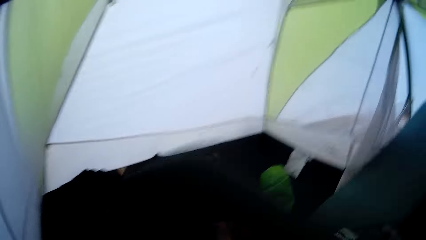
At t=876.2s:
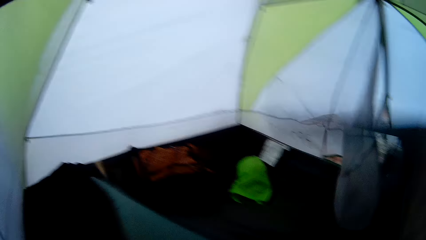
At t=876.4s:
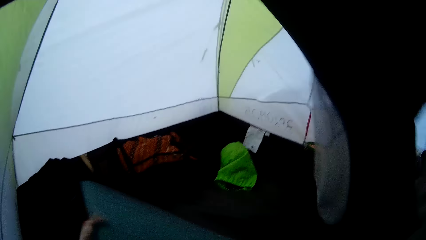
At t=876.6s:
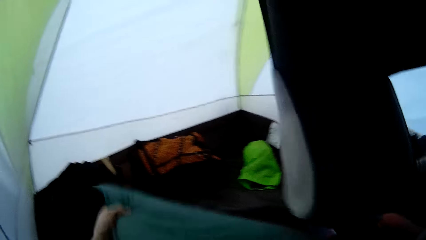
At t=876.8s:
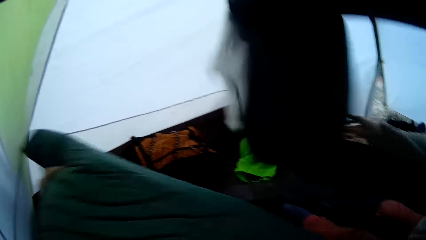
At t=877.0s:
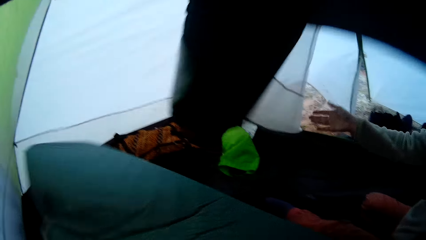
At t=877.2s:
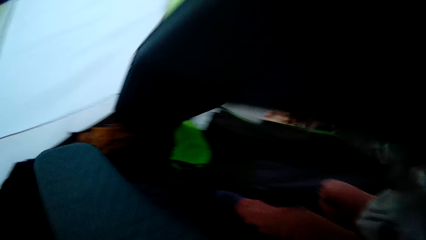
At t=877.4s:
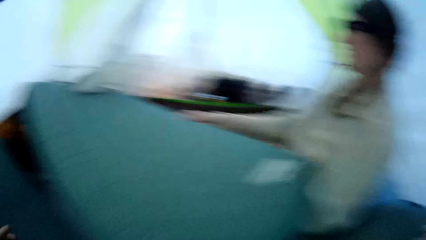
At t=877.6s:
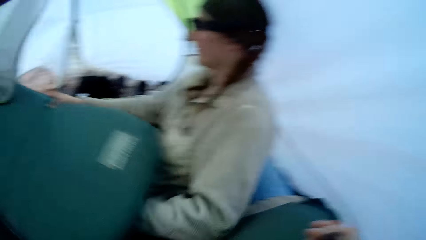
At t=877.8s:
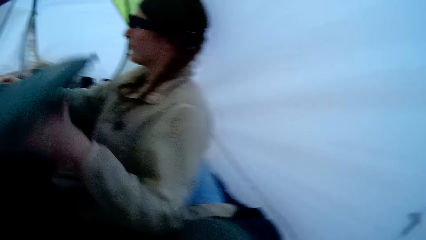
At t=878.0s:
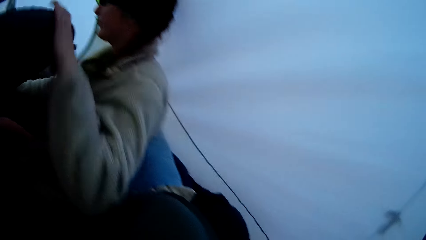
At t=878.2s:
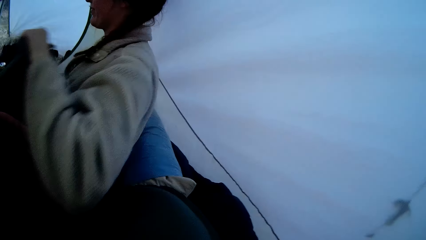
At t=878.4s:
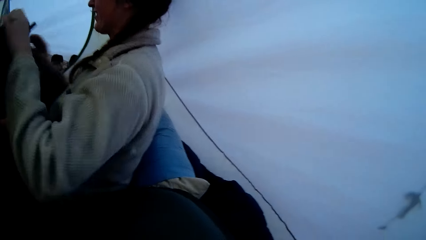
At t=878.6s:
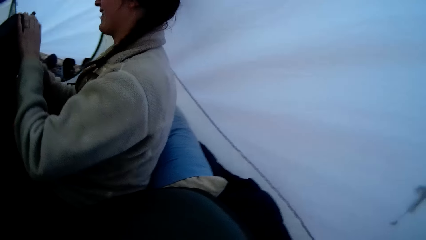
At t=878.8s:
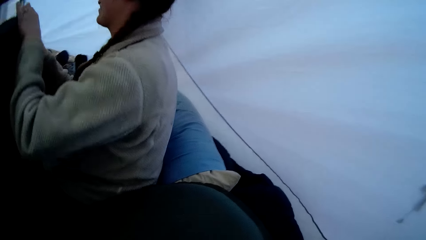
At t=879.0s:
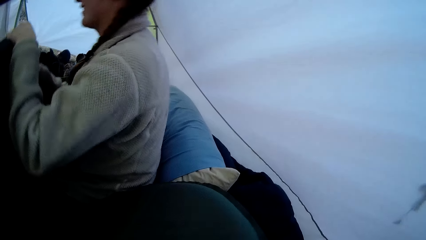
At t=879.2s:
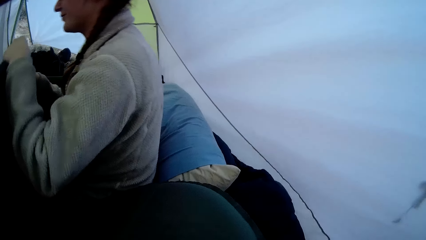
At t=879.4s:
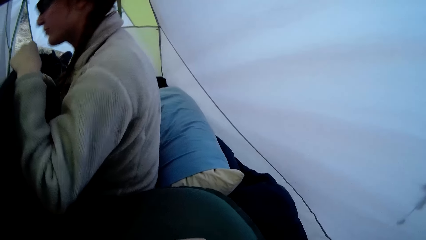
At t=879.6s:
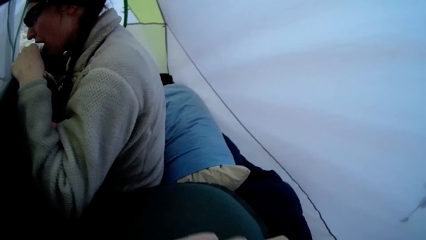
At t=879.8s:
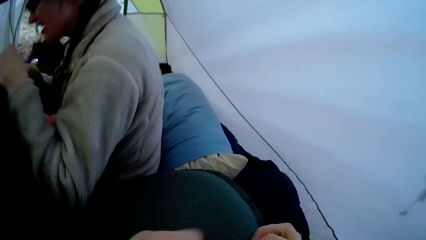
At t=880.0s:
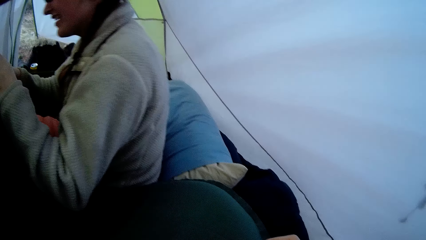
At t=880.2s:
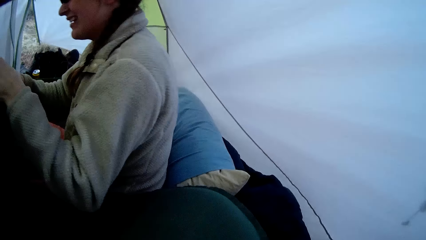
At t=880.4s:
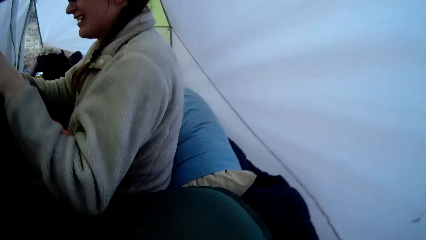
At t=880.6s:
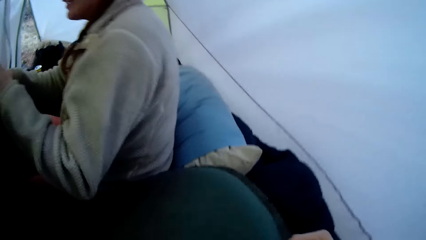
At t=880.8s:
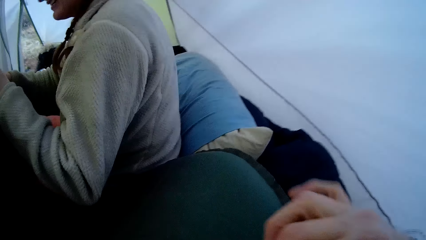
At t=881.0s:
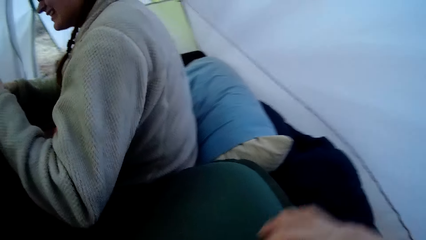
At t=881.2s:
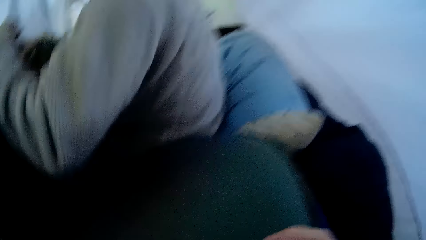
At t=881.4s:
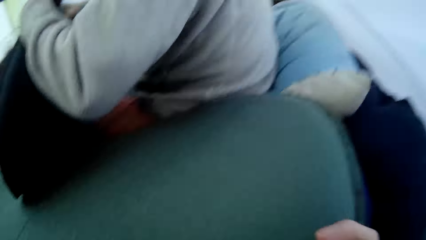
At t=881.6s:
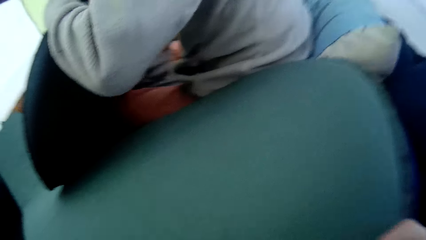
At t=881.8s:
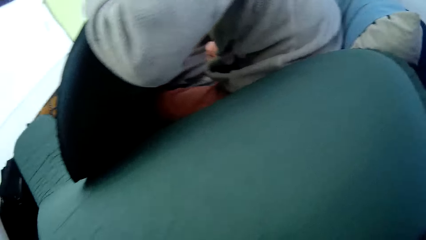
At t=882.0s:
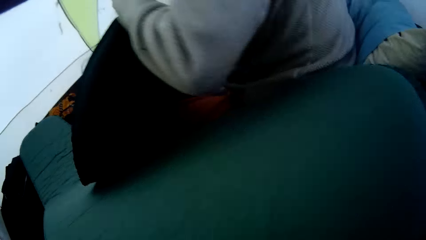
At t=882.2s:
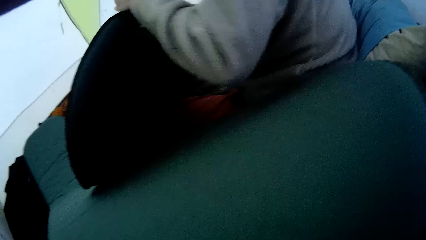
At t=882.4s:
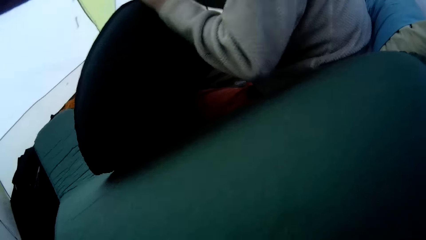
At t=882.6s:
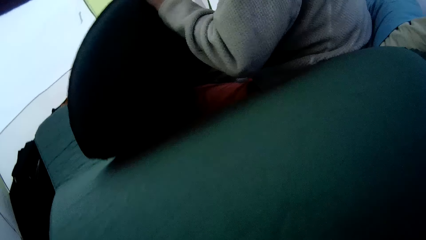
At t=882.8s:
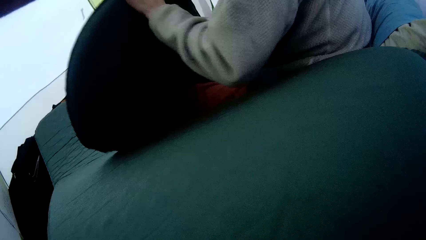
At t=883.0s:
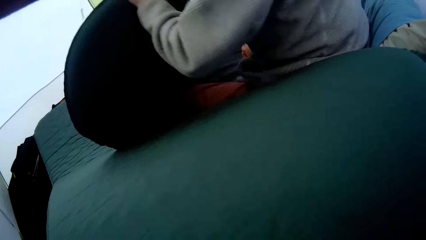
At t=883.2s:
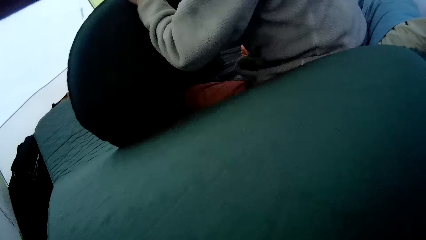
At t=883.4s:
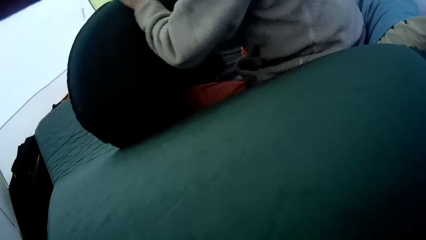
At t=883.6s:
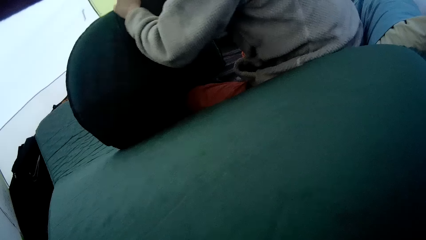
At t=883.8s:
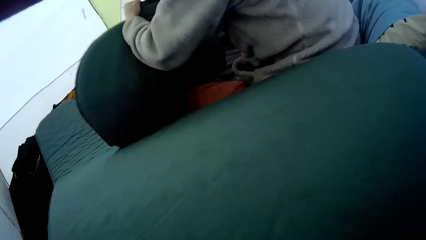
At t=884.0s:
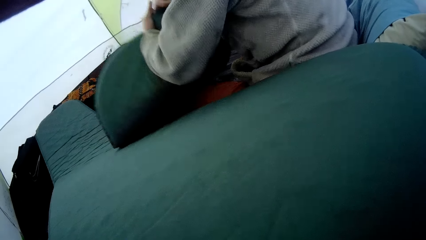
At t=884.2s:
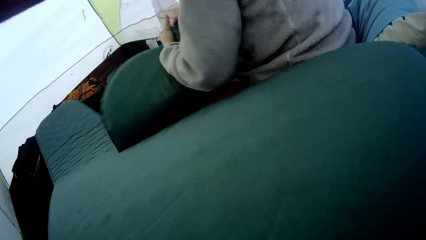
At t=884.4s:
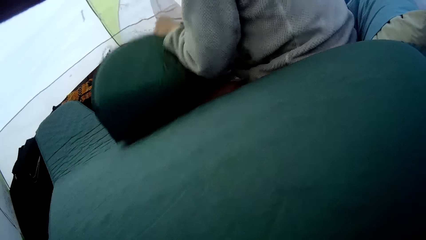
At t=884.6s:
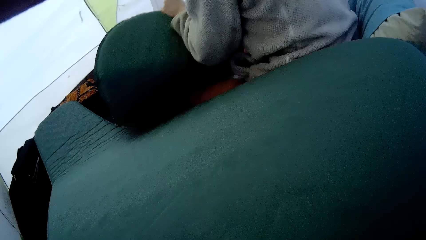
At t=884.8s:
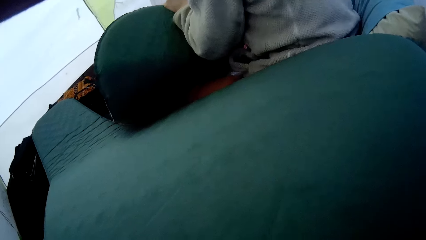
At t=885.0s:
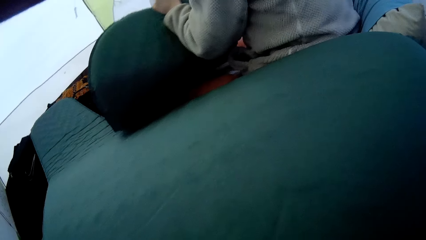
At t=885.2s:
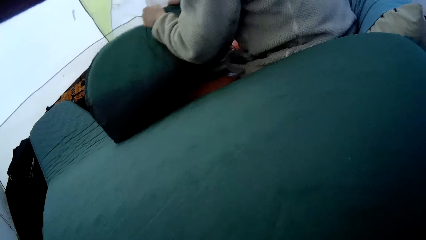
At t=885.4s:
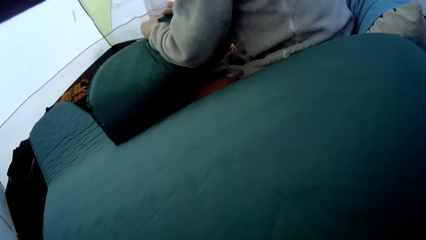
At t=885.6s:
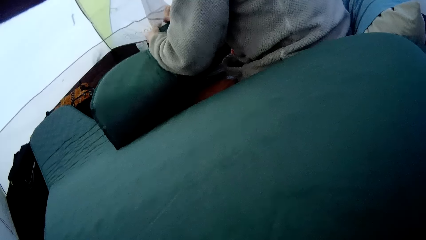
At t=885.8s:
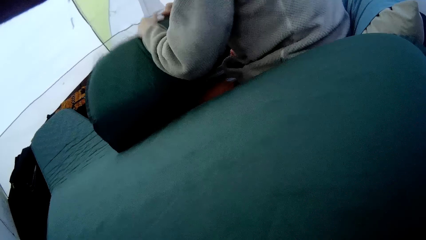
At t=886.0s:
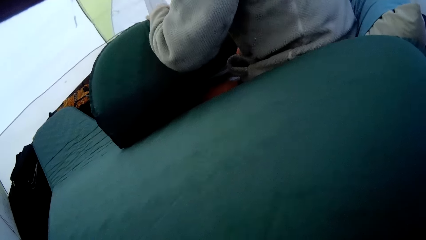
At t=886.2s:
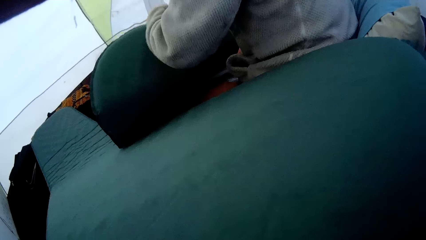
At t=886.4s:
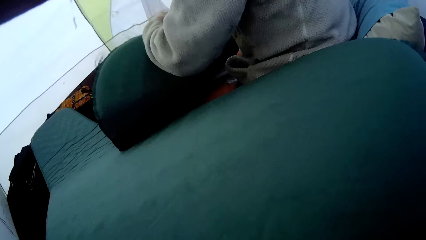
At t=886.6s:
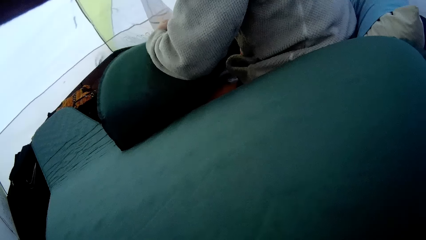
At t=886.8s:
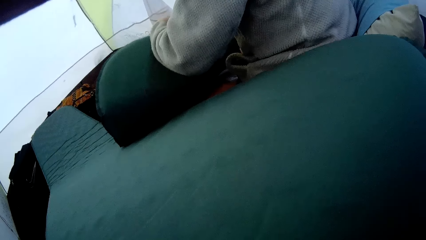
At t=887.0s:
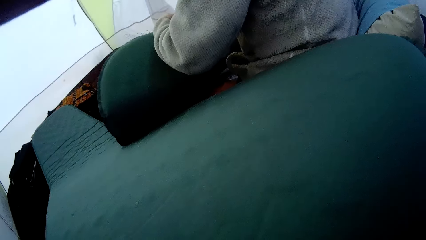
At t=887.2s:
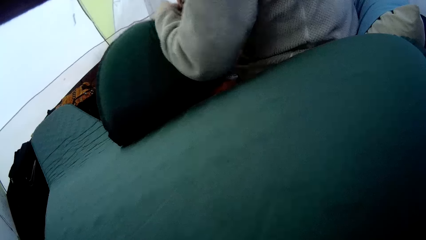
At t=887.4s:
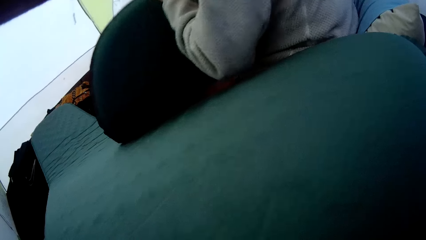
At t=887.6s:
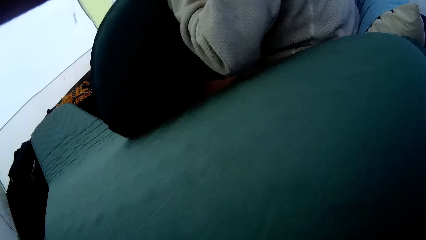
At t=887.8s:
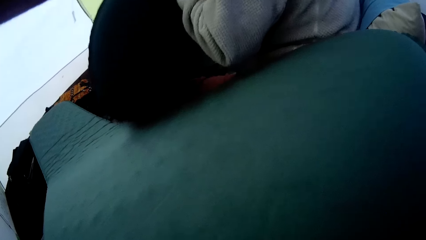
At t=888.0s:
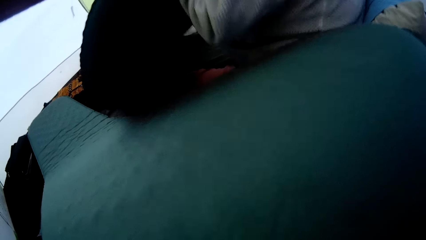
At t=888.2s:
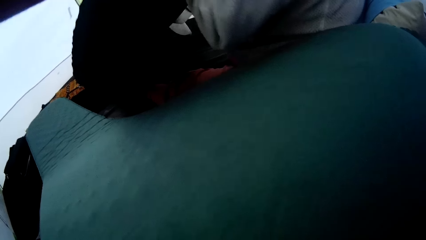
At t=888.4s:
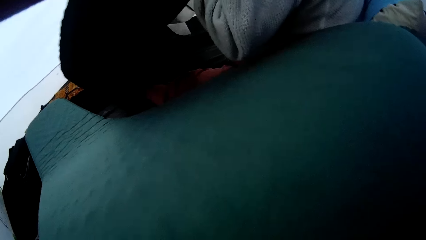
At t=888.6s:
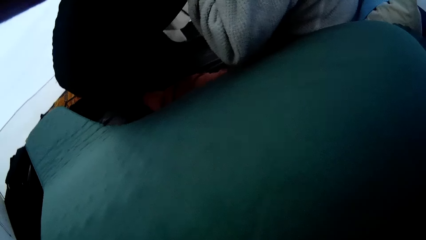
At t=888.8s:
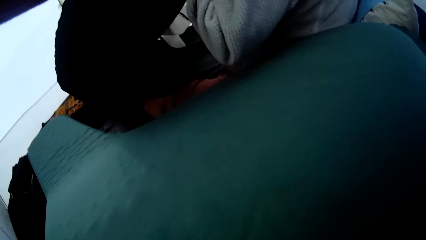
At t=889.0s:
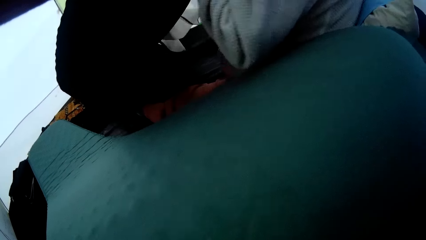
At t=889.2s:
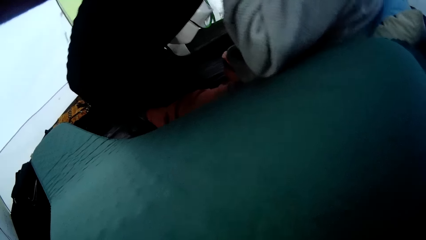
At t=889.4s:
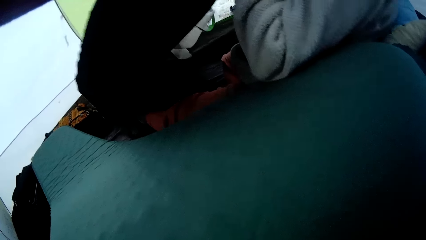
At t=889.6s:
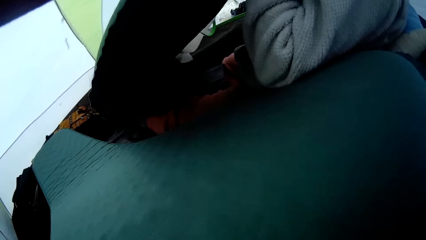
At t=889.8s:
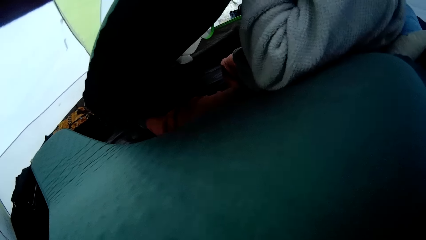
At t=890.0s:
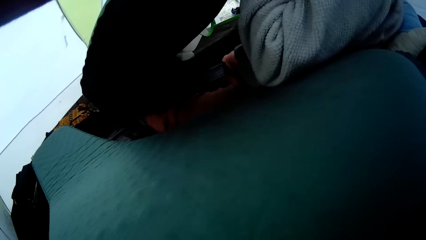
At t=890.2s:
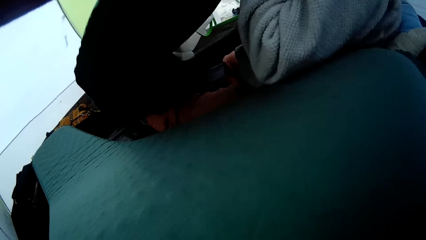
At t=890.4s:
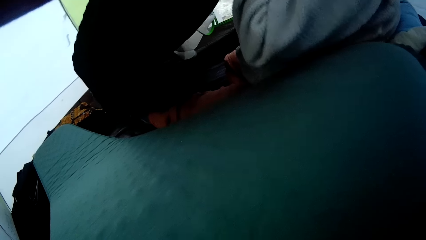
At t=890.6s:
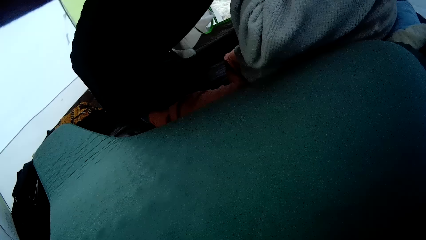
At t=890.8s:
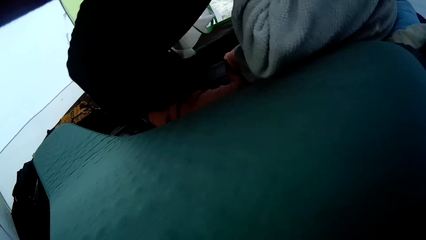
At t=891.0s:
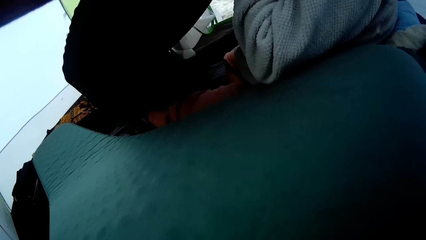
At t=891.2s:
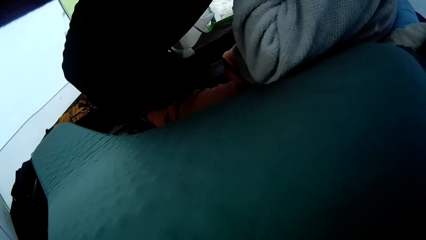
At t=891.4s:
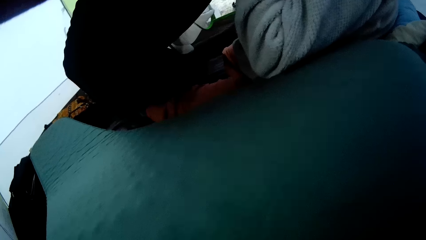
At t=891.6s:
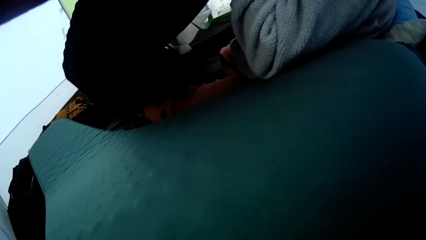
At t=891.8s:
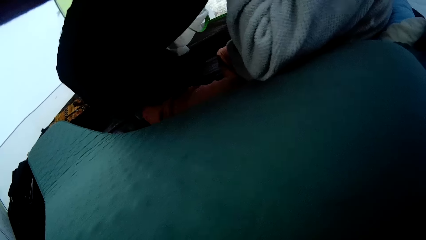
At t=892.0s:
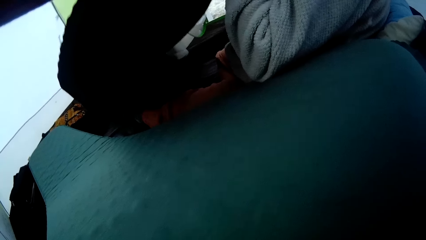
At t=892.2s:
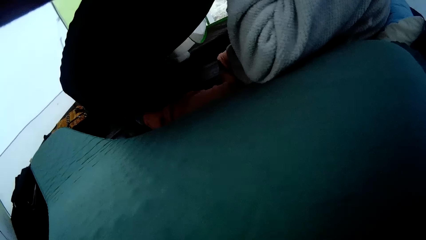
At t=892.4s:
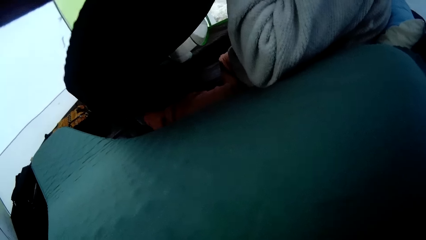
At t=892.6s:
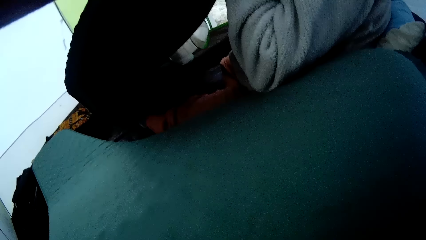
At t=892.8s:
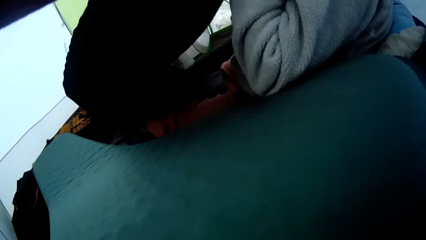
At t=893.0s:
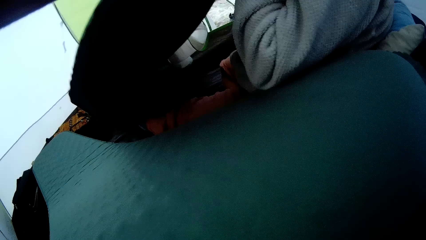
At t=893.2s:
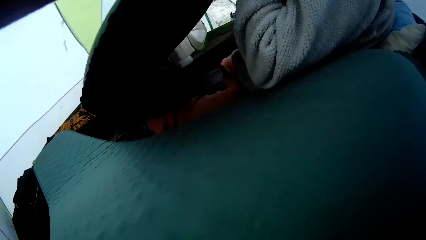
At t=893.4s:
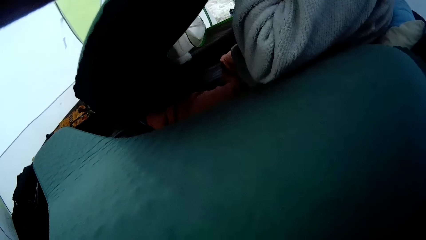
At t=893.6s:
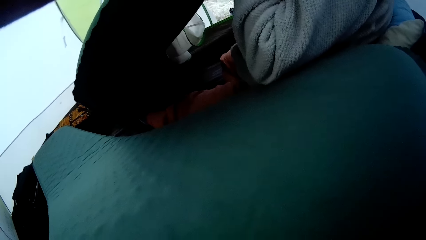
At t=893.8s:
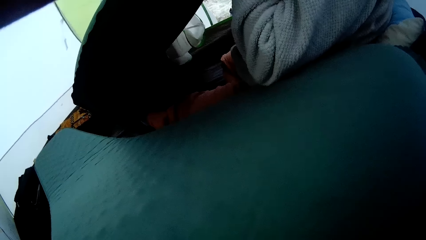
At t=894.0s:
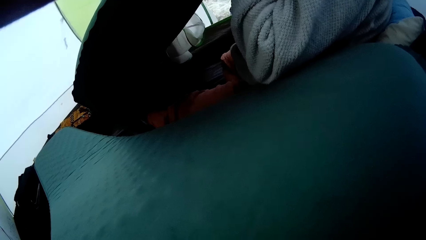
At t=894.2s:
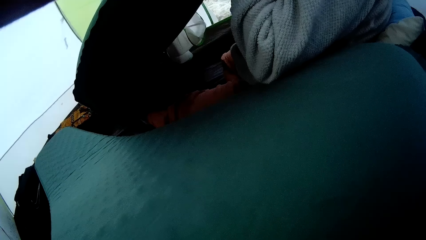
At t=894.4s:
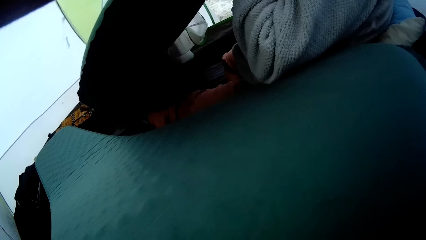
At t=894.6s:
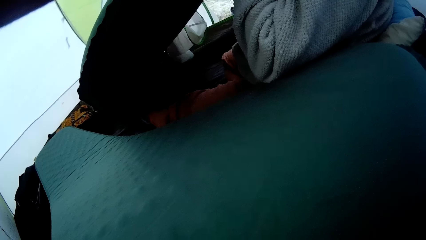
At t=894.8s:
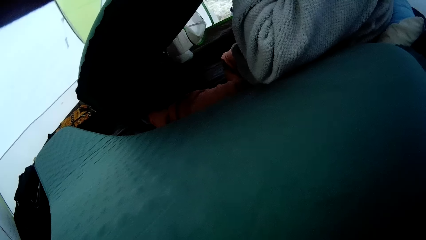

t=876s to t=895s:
The camera wearer drops a sleeping mat. A woman drops the sleeping mat. The camera wearer holds the mattress. The woman fixes the sleeping mat and holds the mattress.
